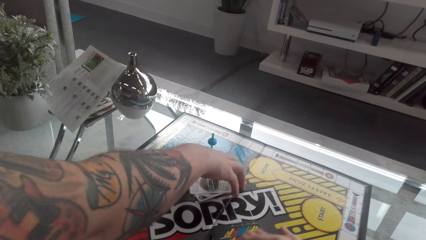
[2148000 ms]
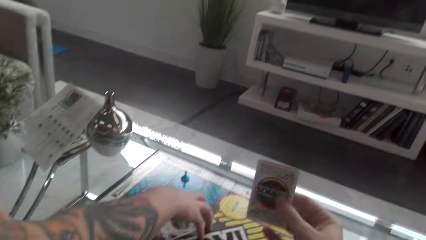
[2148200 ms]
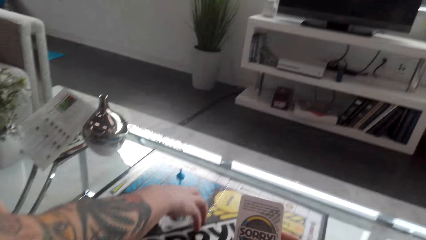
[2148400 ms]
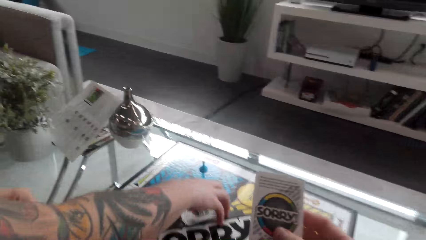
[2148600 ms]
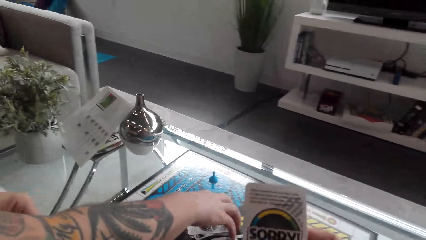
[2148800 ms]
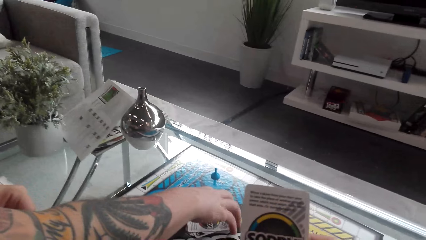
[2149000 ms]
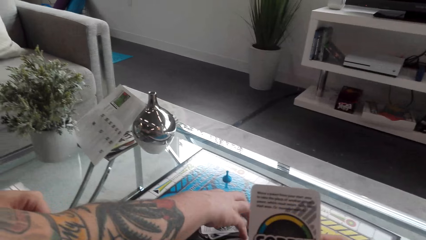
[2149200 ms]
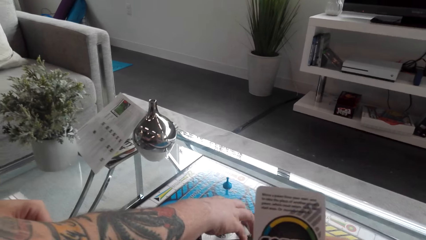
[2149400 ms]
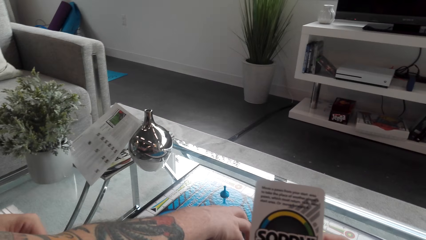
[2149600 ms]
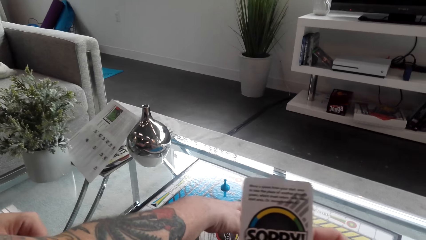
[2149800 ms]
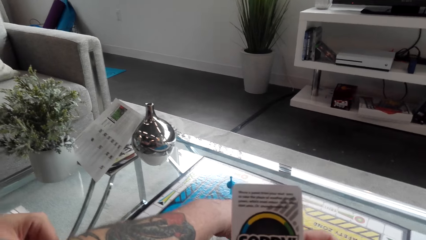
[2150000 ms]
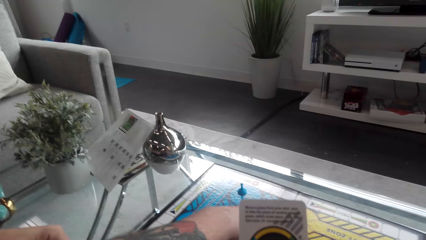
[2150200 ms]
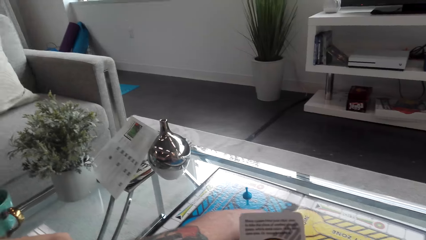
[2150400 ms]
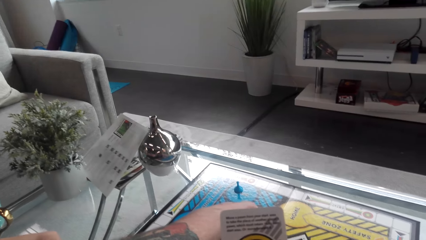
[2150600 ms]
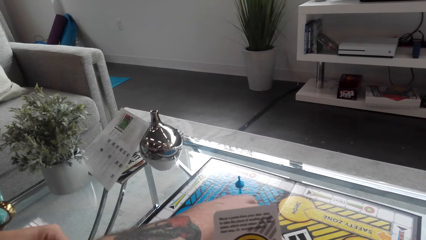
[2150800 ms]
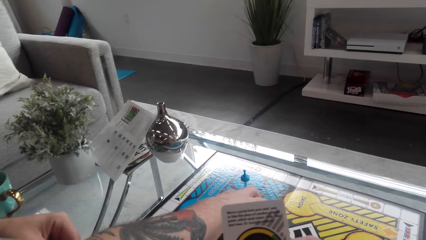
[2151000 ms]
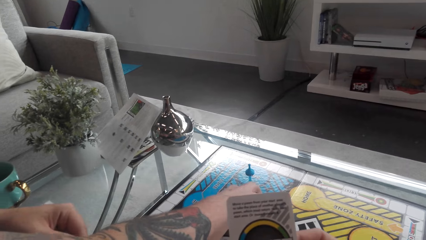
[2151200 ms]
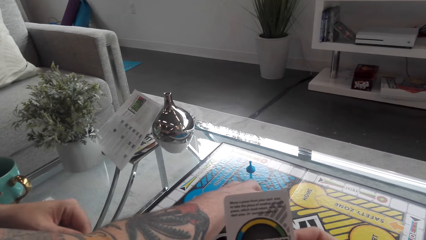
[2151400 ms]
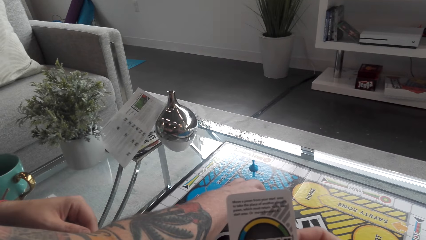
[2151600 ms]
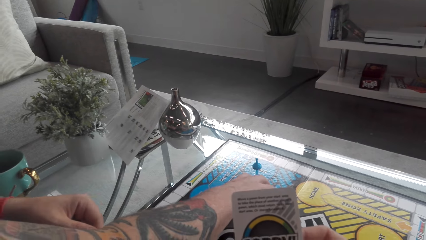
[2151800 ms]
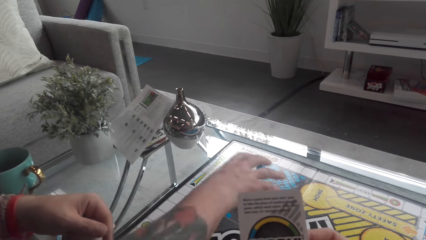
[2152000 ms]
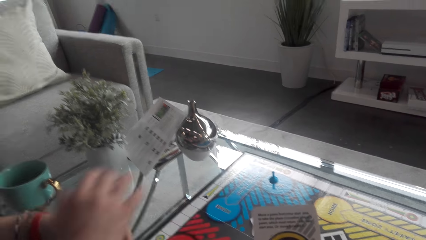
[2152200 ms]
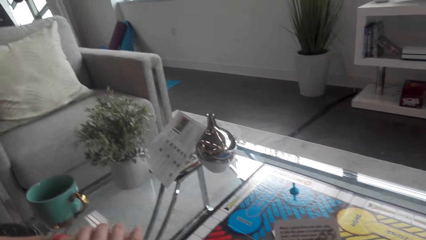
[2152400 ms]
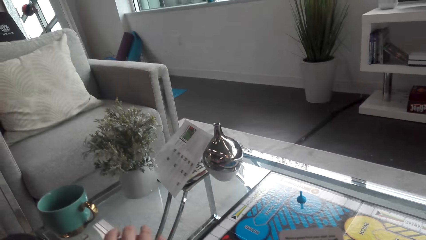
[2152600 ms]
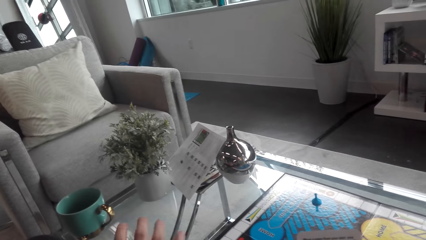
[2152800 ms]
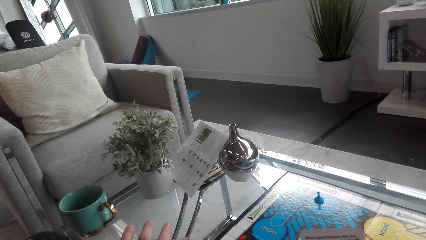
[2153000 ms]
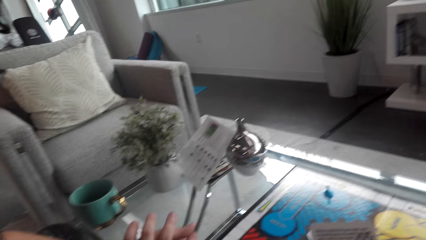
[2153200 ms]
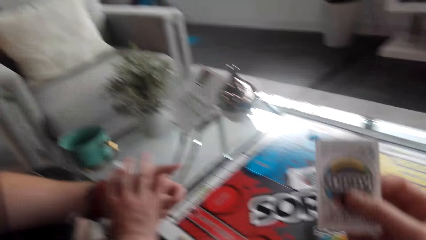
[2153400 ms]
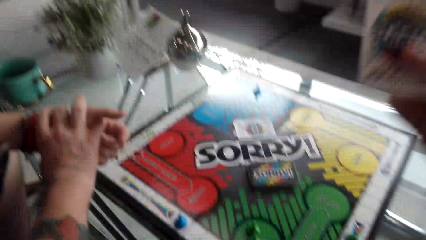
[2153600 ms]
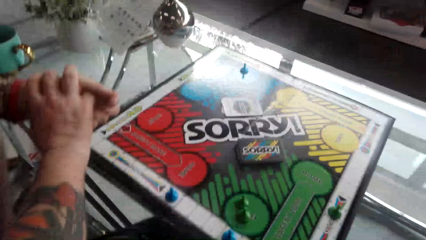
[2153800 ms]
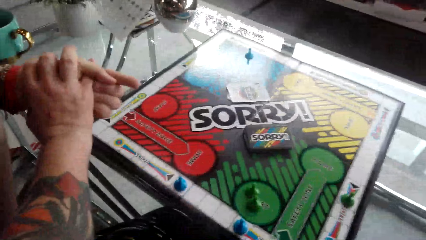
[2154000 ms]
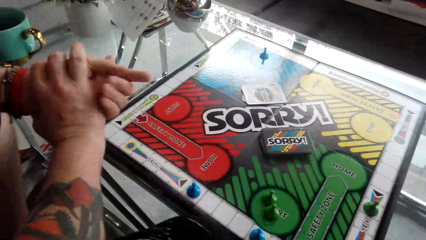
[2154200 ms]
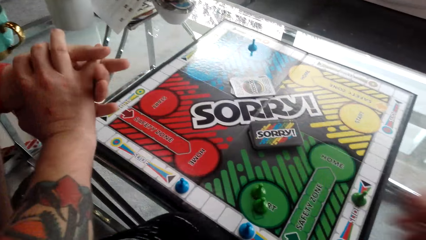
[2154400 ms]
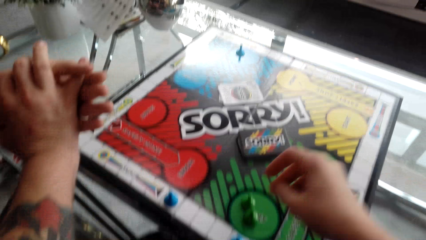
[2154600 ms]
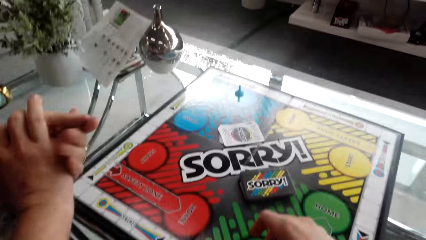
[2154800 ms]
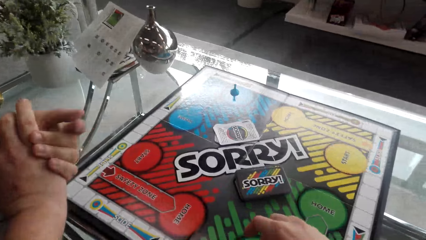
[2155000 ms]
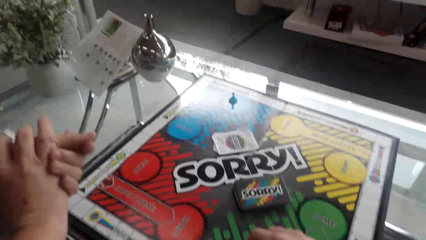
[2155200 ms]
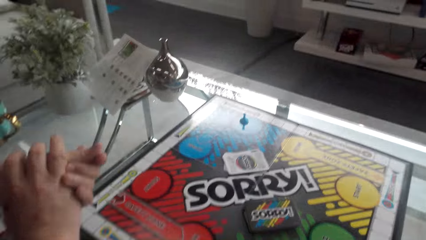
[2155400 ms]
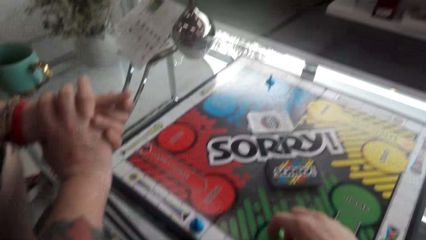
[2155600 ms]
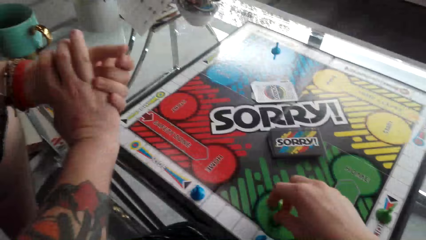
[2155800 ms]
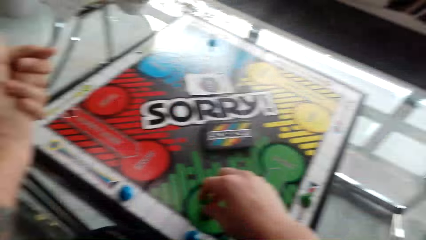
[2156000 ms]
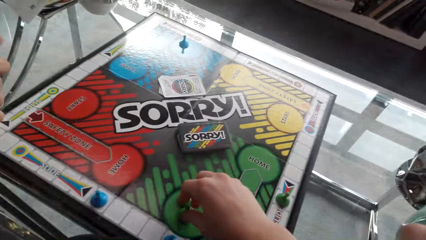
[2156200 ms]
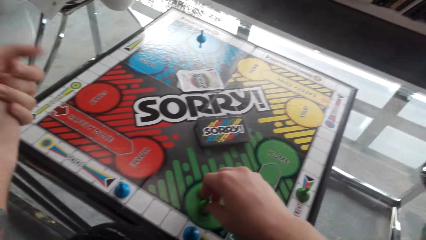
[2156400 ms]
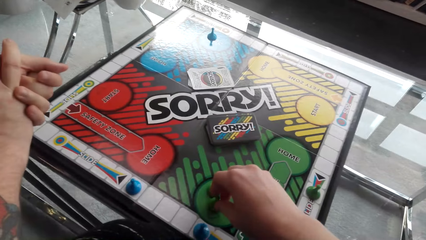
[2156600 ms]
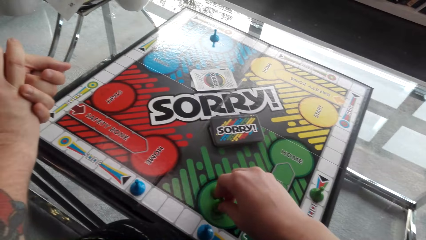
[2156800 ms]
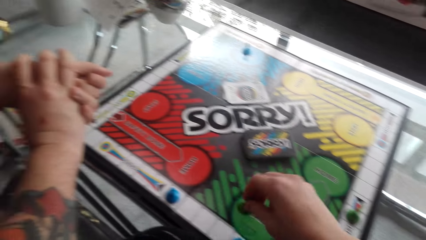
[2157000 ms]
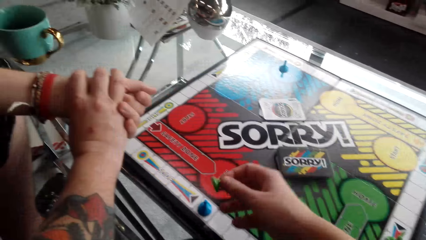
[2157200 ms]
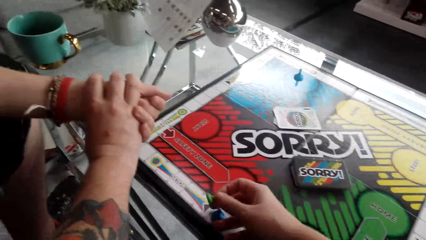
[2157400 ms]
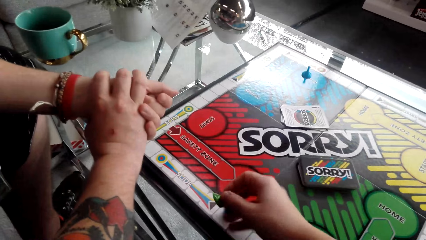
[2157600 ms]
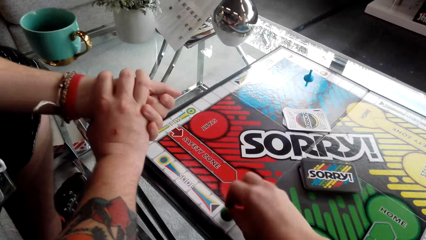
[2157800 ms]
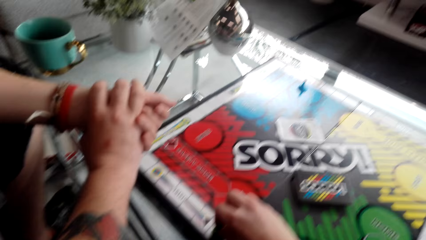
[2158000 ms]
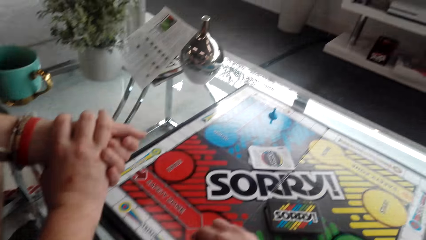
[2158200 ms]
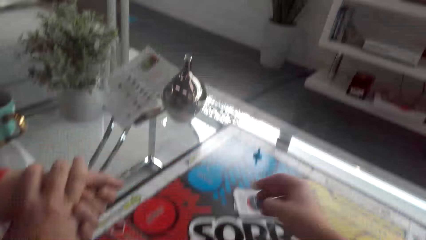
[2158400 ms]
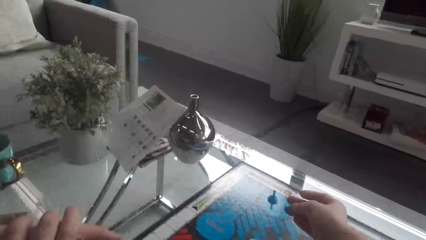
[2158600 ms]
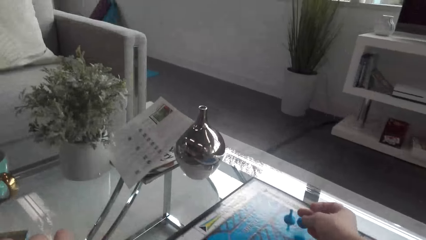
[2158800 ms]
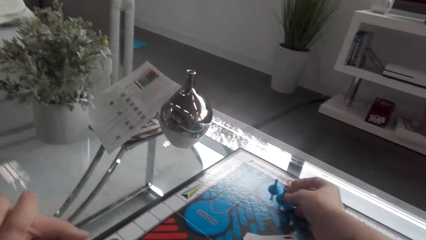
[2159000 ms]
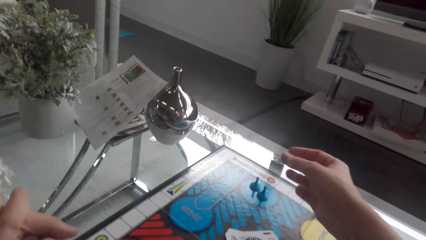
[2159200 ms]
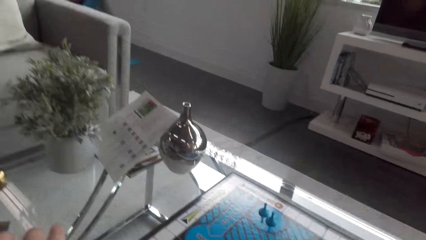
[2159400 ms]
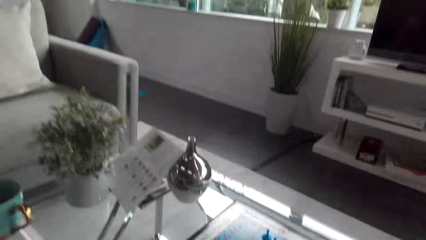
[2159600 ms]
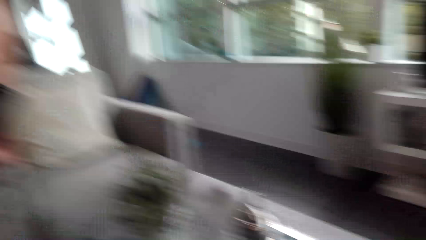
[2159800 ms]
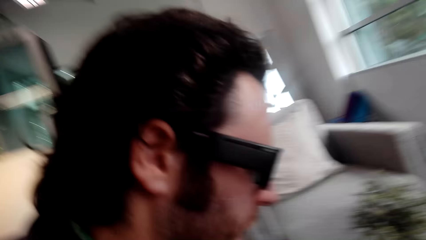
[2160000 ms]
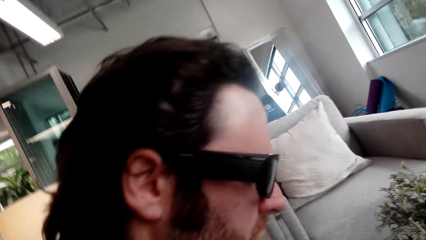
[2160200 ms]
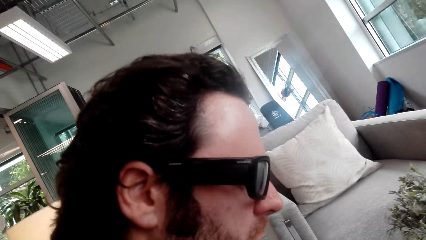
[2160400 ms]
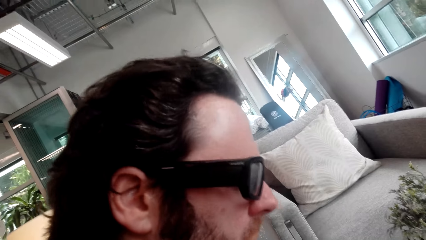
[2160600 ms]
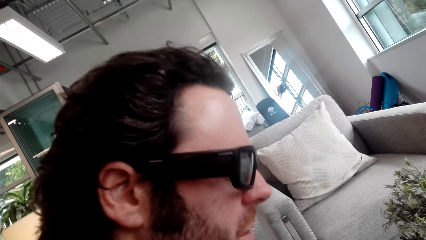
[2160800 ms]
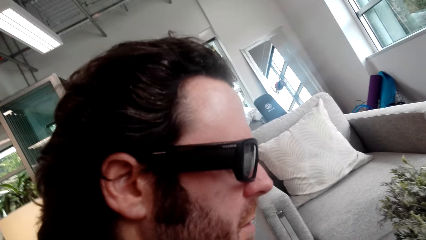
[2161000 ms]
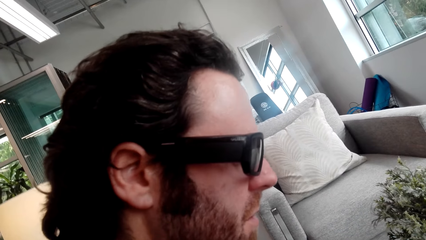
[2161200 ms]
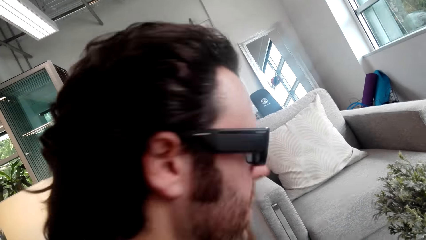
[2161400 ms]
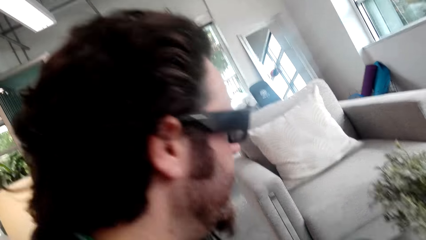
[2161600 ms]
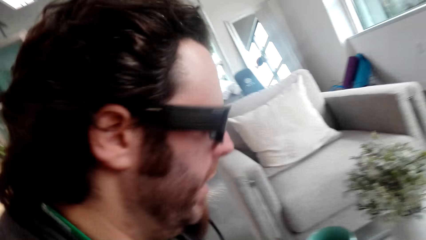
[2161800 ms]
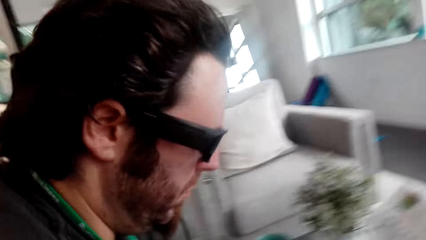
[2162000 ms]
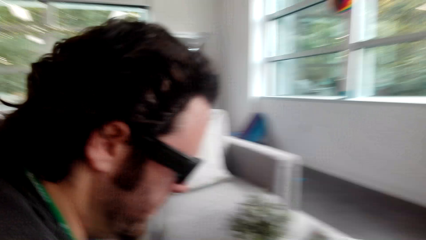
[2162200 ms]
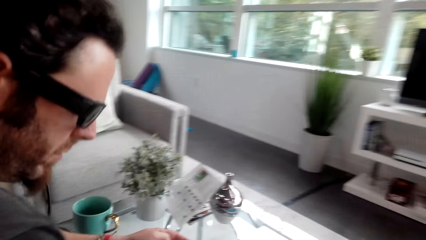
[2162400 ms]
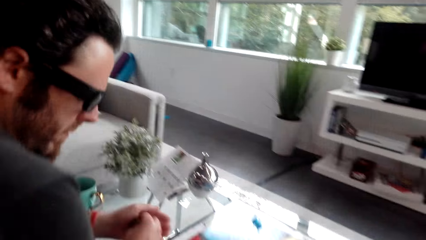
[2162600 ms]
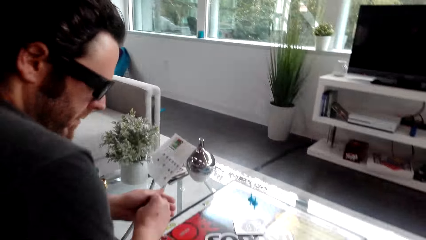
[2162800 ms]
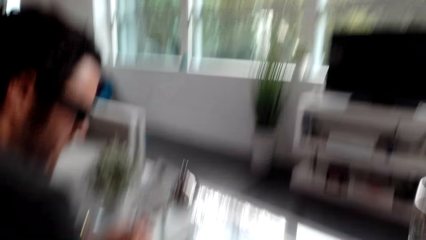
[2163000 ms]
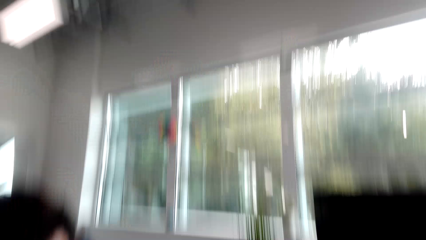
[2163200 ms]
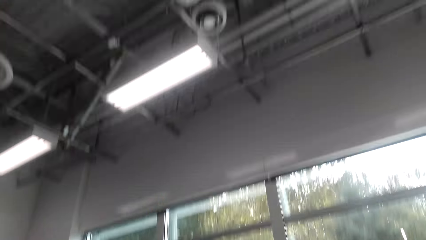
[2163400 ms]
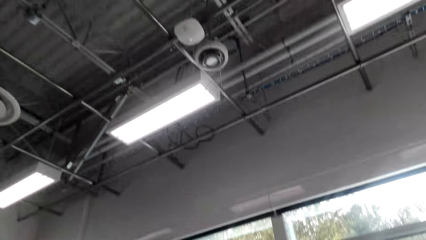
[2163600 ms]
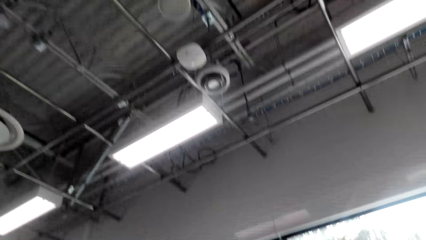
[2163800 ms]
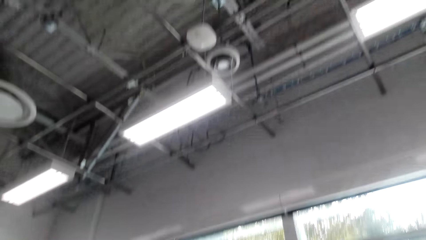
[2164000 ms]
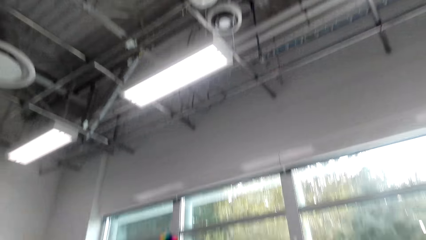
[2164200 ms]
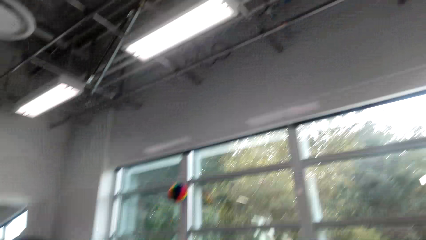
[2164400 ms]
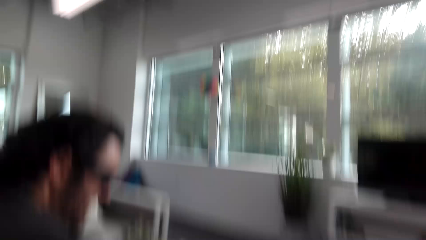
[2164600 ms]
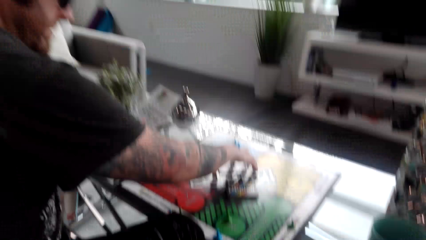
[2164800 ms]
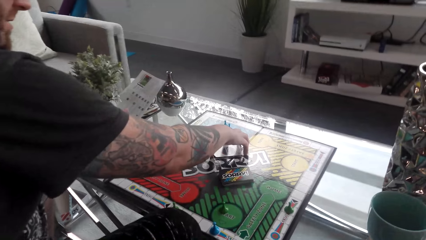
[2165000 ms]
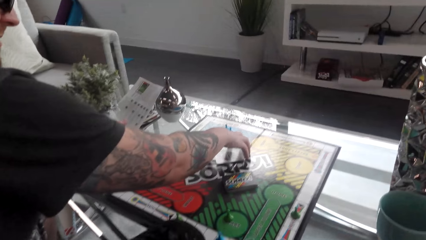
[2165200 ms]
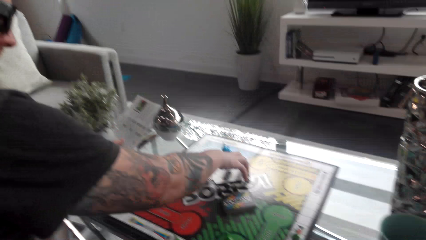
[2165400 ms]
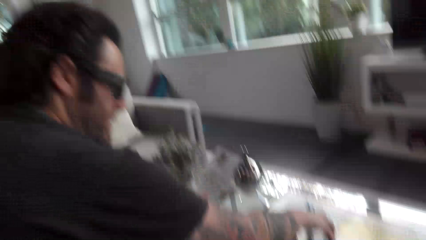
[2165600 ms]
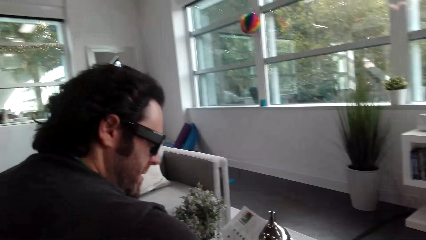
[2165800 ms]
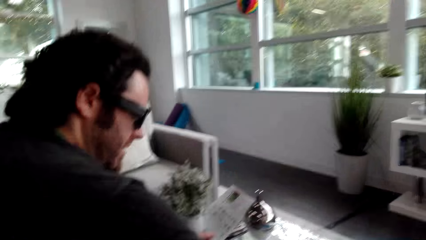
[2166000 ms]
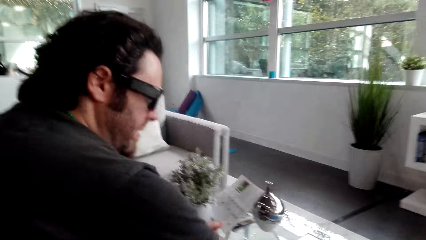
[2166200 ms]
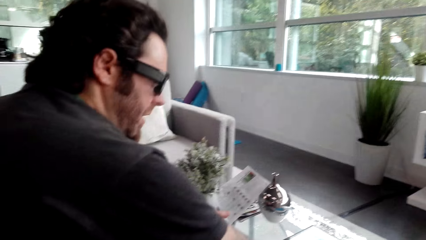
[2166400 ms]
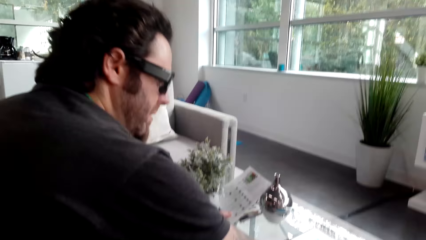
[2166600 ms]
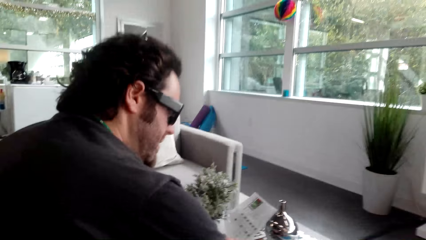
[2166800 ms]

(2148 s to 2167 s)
The camera wearer picks up the cards from the table. They look at the cards and converse with the man. They play the game and pick up a token. They play the game again. They put the token on the board. They put the token on the board again. They look at the man and converse with the man. The man converses with the camera wearer. The camera wearer looks around the house. The man touches the cards. The camera wearer converses with the man and looks at the man.
